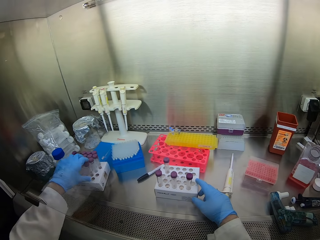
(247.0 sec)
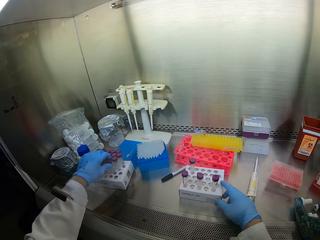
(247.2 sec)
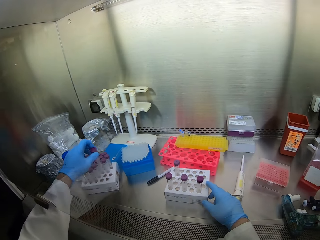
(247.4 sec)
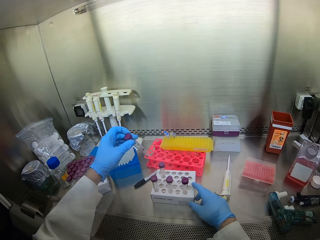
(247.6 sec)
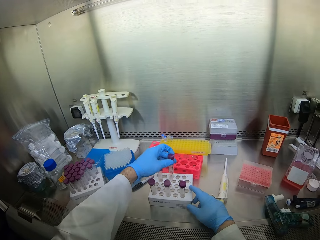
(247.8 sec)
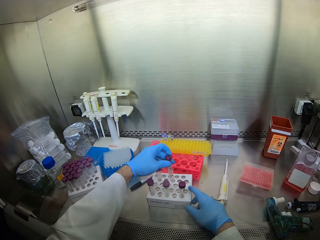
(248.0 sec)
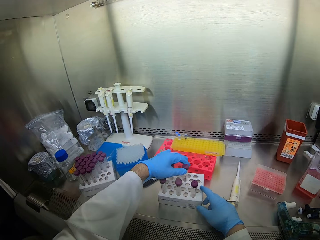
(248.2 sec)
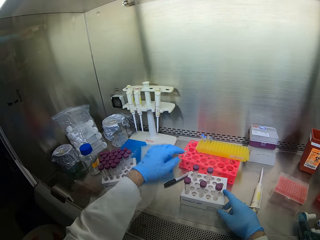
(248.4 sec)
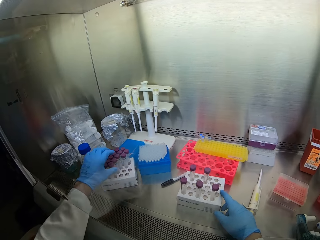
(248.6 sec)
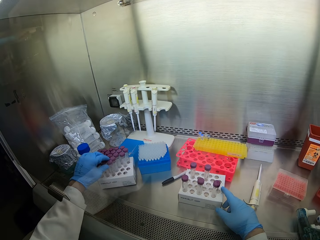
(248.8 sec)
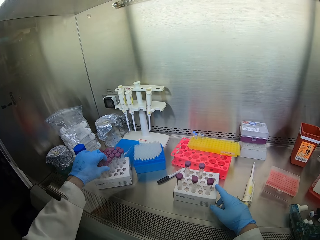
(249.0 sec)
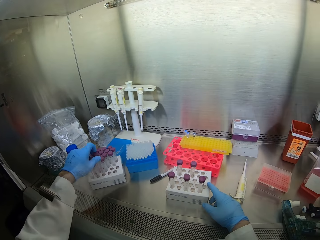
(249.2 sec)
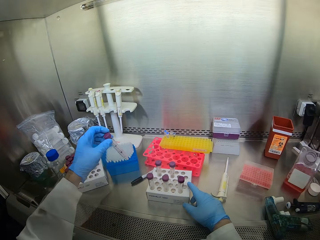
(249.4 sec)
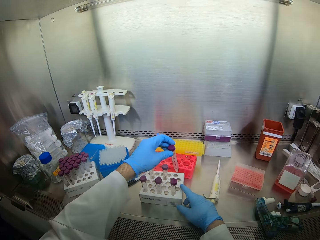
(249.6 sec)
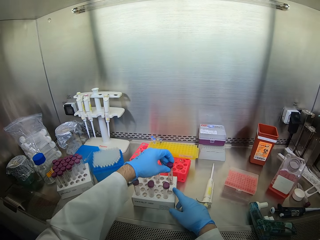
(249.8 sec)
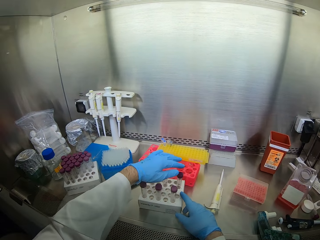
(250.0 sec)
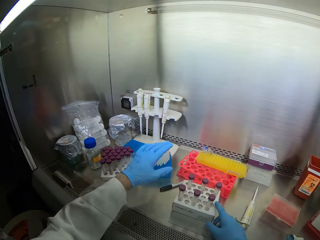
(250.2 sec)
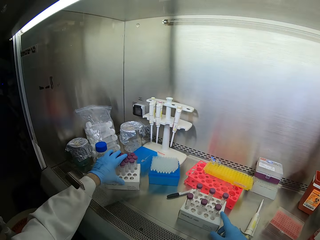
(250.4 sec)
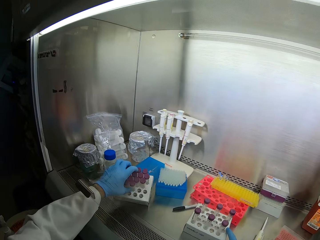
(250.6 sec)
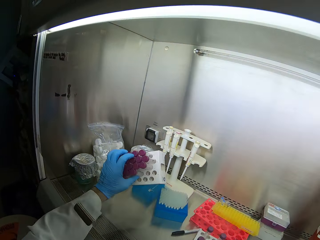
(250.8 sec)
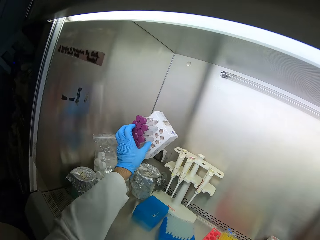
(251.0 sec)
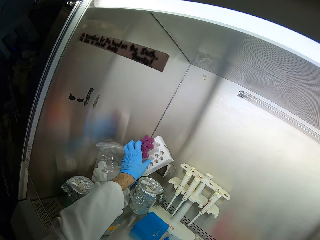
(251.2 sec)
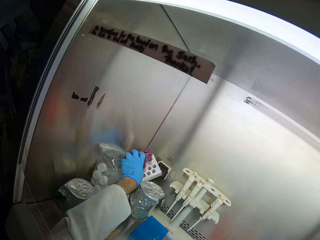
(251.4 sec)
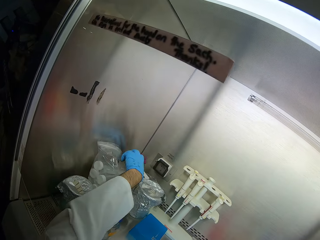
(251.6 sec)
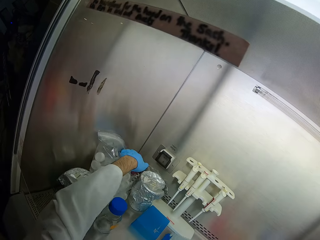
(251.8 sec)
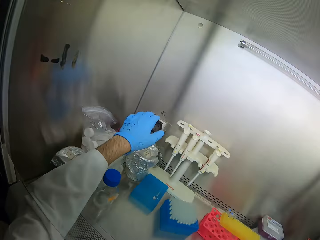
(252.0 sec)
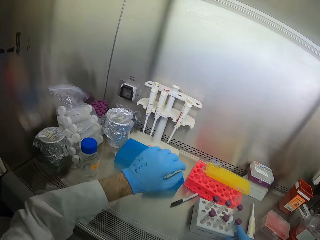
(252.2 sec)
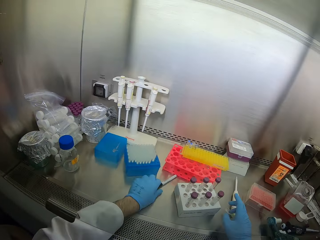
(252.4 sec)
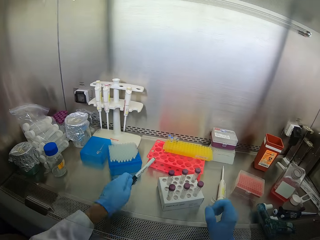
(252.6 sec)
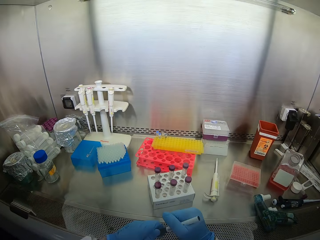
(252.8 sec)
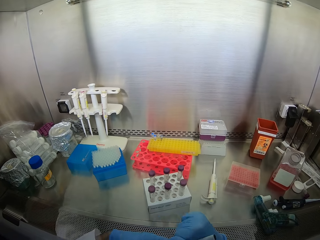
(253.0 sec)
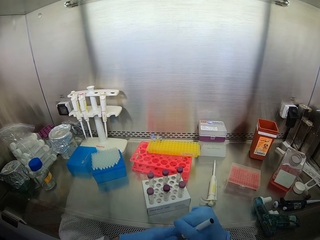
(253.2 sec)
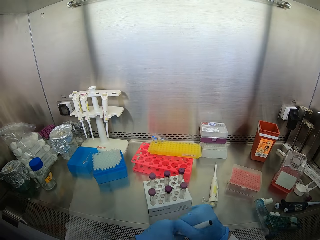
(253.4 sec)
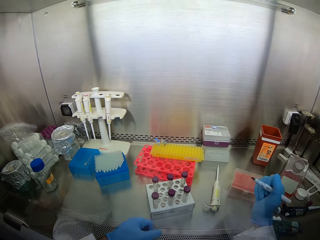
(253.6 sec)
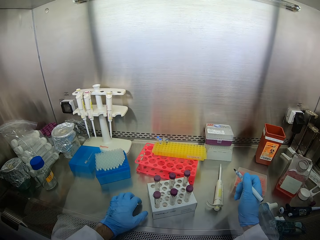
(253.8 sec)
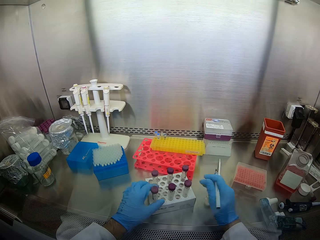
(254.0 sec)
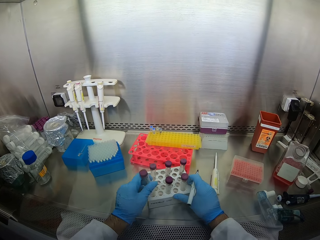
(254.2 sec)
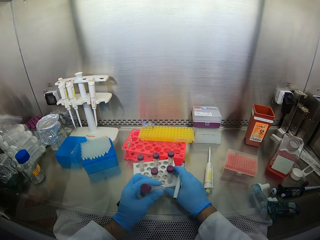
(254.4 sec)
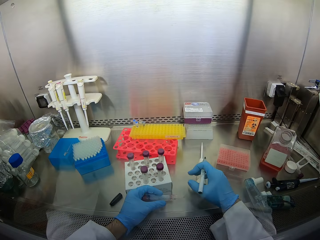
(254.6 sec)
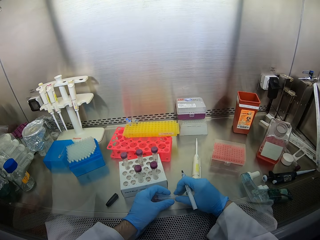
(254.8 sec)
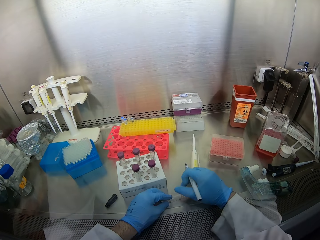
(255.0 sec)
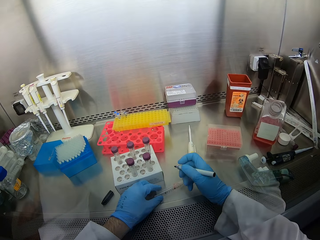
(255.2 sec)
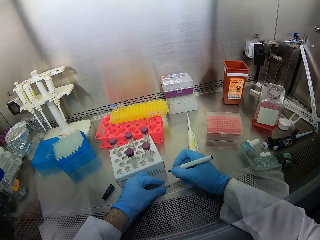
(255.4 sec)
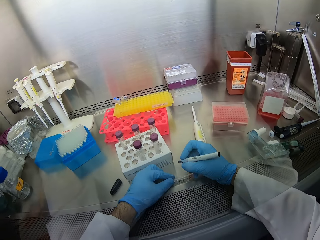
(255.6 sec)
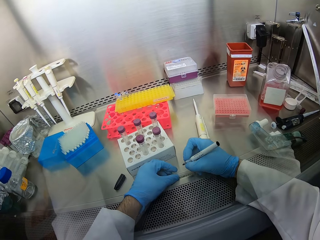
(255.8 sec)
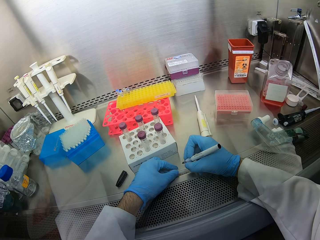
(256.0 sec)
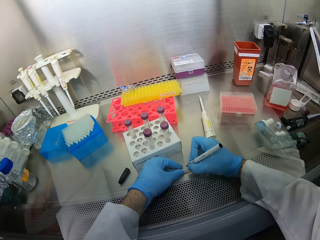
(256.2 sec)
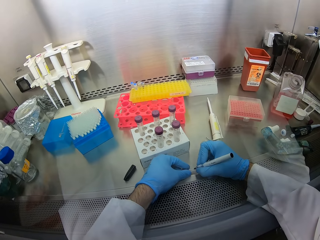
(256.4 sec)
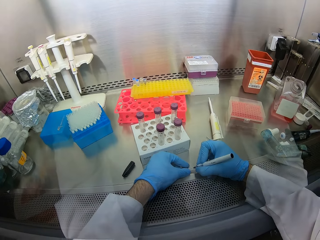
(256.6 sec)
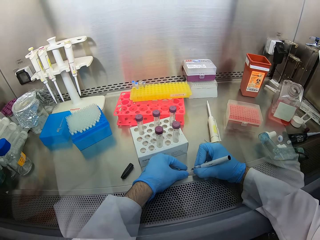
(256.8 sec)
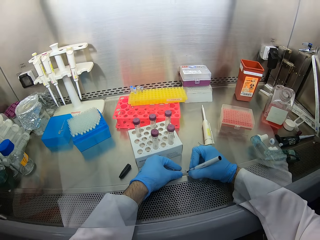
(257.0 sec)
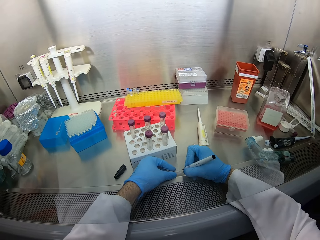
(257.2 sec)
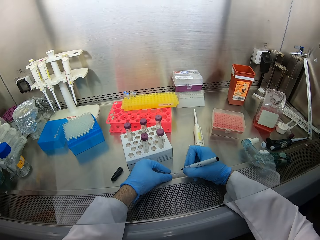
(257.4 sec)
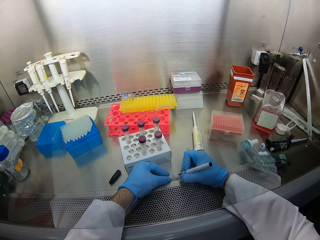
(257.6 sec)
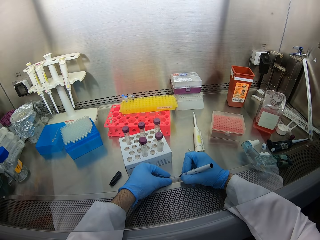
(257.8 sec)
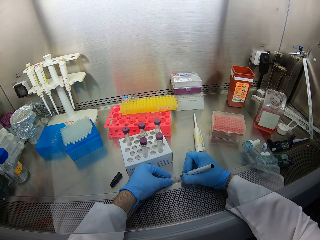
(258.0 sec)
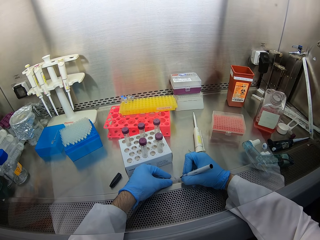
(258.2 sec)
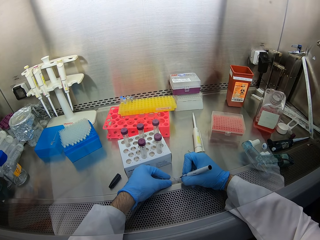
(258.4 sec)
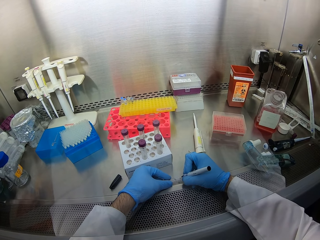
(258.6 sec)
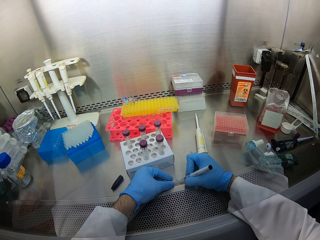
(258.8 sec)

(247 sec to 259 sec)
The camera wearer puts the test tubes on the rack. They place the test tube rack at the back of the cabin. They pick up a pen. They label the test tubes.

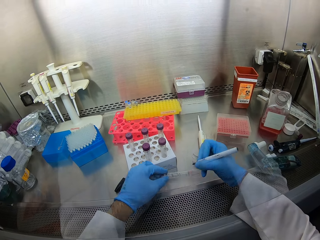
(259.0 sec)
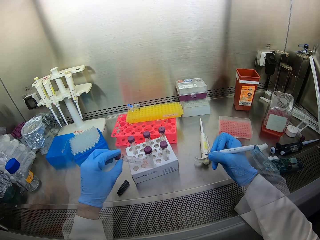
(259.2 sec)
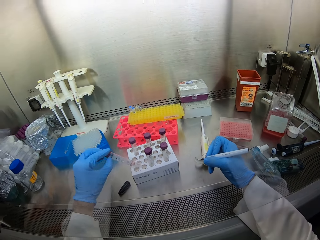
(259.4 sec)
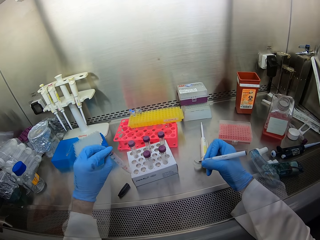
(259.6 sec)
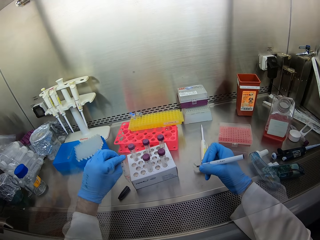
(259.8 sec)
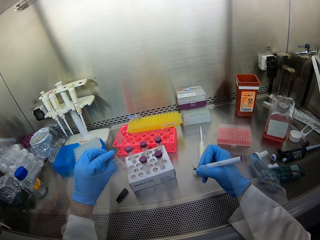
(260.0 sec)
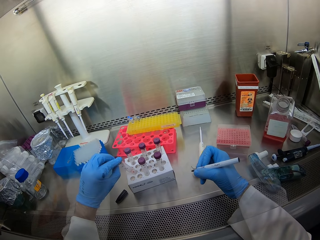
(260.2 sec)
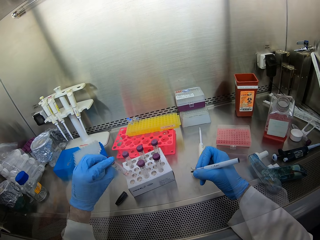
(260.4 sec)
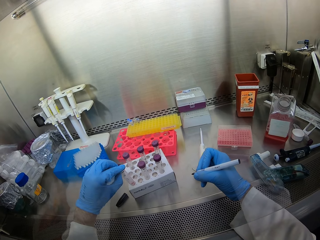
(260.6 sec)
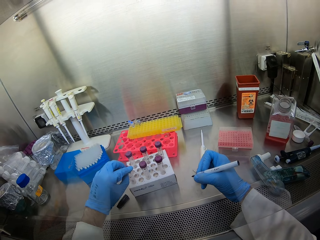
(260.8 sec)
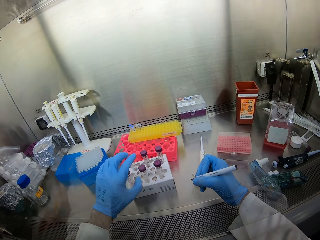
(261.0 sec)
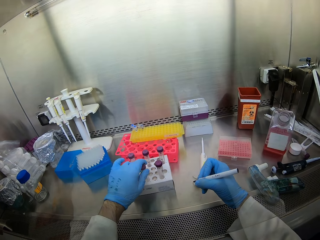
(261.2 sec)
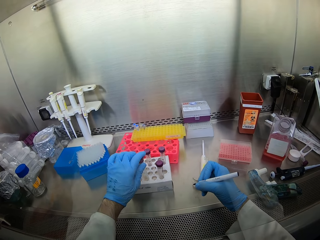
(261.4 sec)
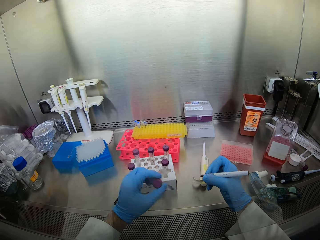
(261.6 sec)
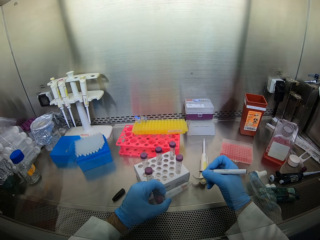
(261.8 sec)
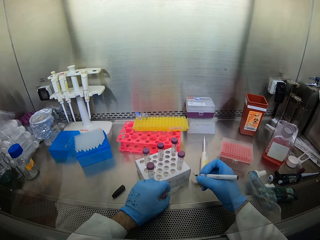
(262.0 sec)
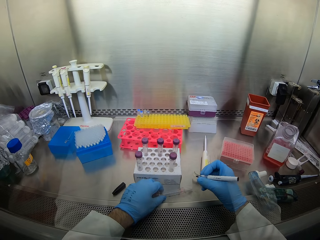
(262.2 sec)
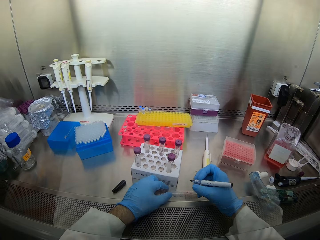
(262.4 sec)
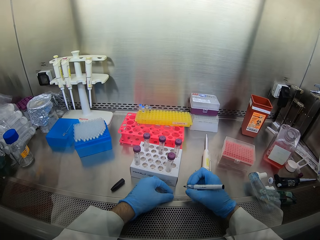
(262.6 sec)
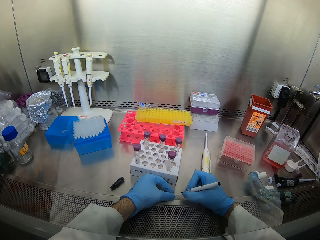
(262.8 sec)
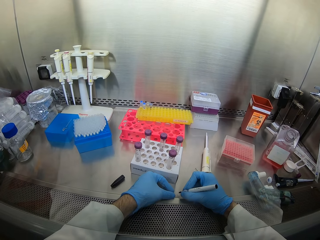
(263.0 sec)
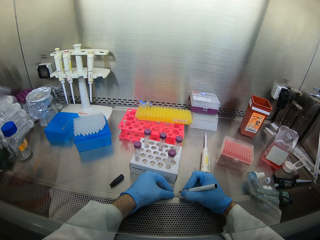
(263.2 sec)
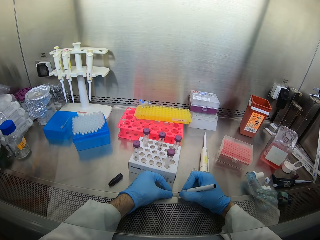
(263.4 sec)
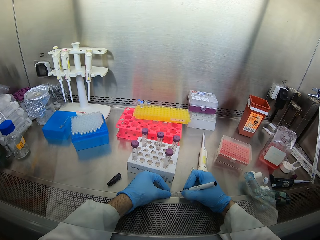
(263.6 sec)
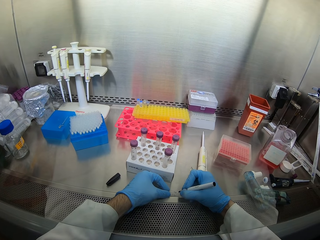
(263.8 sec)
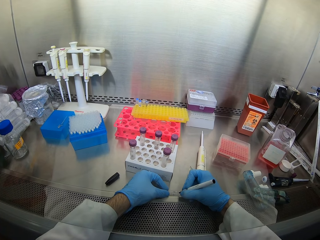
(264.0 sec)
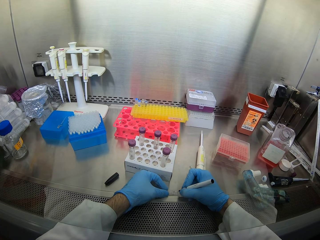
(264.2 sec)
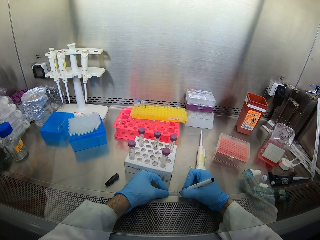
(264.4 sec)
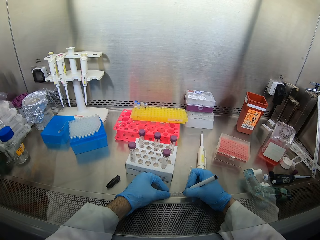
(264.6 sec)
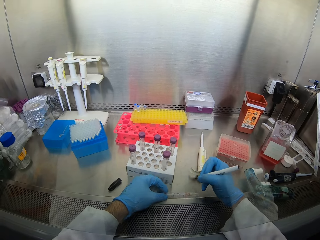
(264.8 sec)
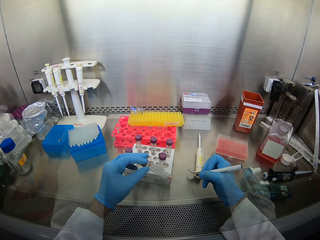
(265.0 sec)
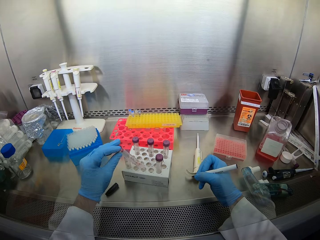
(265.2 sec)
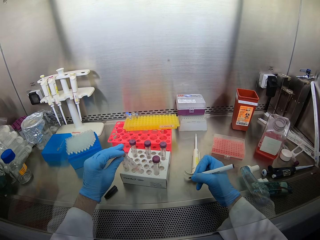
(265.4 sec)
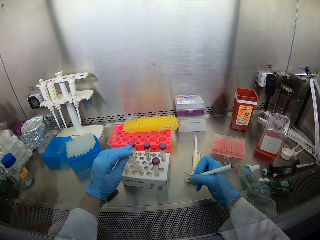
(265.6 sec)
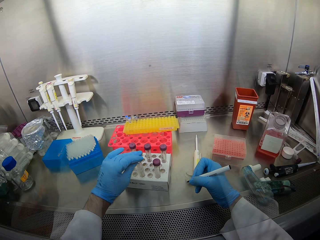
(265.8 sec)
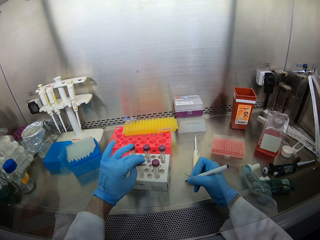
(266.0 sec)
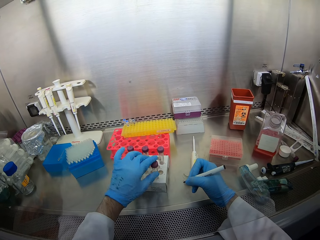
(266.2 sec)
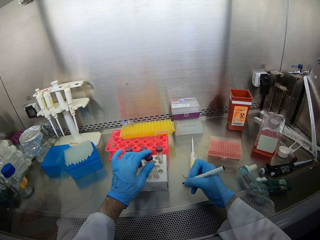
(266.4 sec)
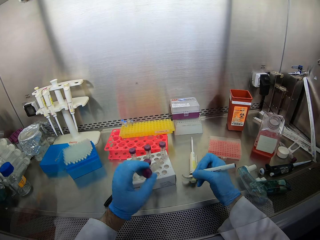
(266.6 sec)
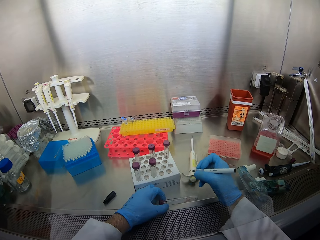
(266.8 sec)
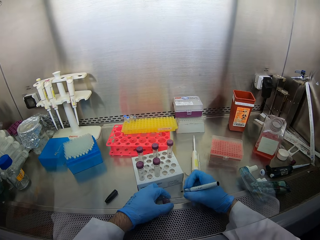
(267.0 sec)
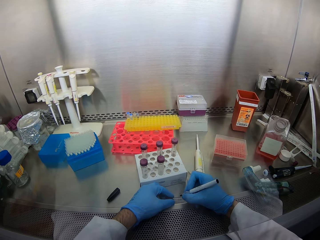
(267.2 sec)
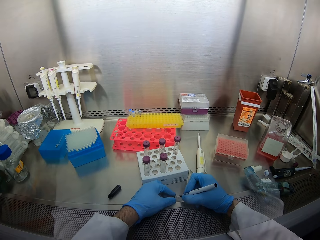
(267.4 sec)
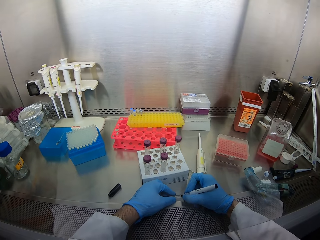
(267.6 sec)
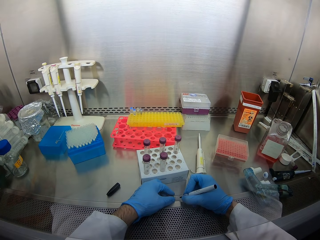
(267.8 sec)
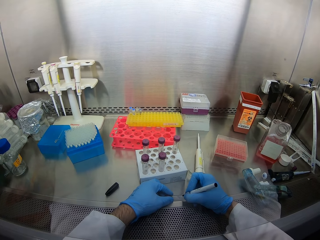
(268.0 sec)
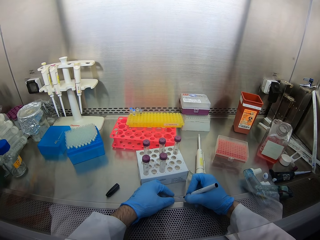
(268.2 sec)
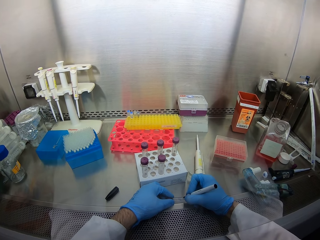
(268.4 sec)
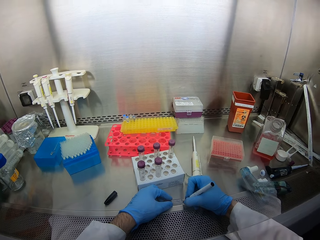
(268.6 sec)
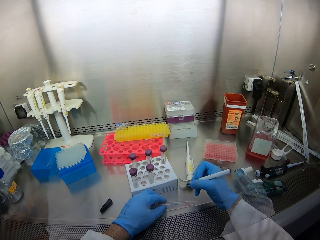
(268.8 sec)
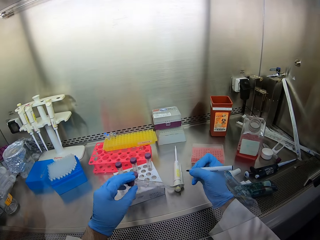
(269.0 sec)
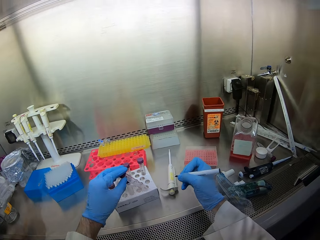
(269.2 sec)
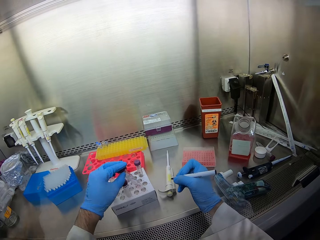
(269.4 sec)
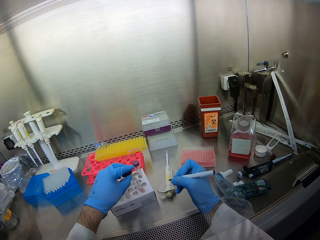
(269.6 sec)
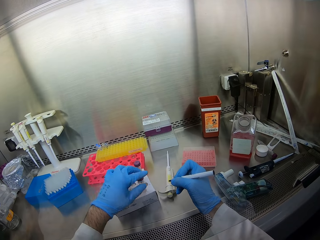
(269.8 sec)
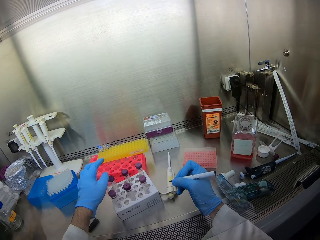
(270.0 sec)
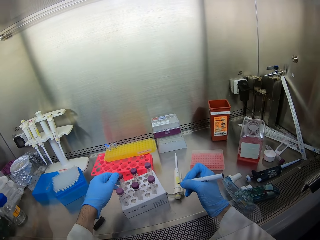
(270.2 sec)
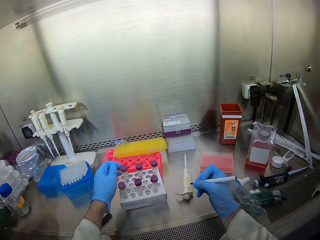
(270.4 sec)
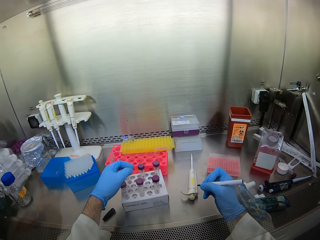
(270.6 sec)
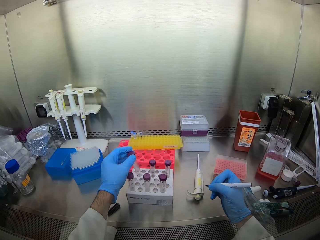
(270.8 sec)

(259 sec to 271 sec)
The camera wearer puts the test tube on the rack. They write on the test tube. They put the test tube on the rack. They write on the test tube.
